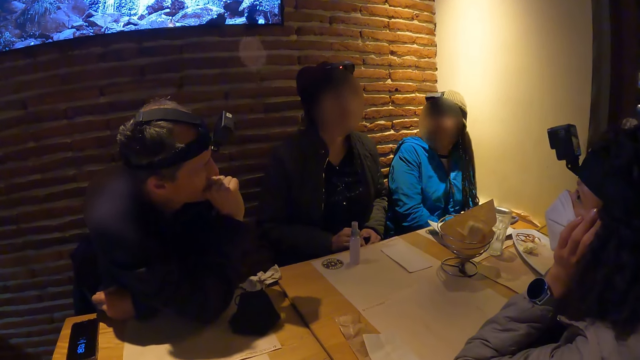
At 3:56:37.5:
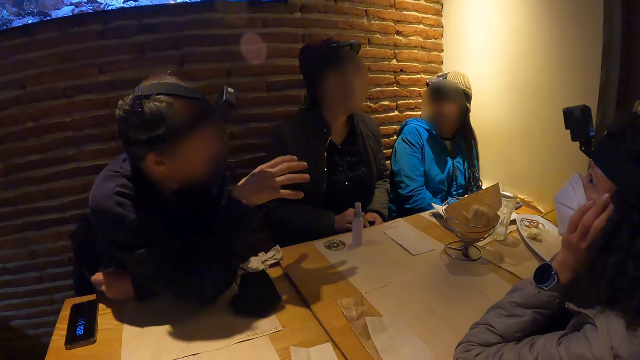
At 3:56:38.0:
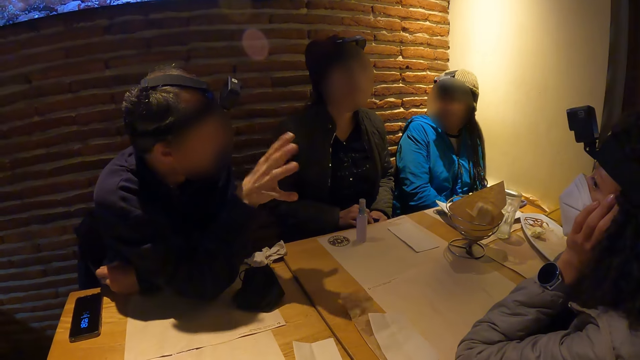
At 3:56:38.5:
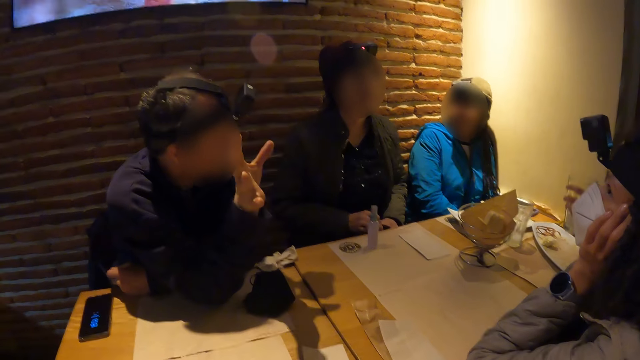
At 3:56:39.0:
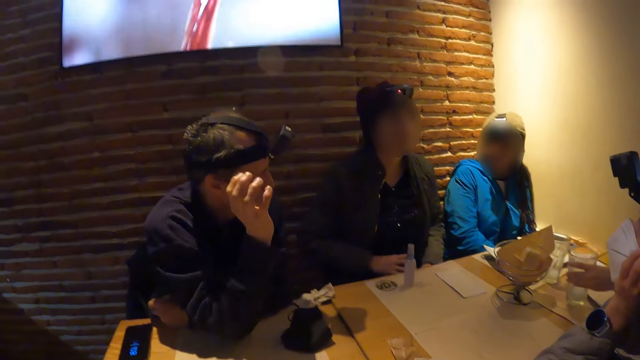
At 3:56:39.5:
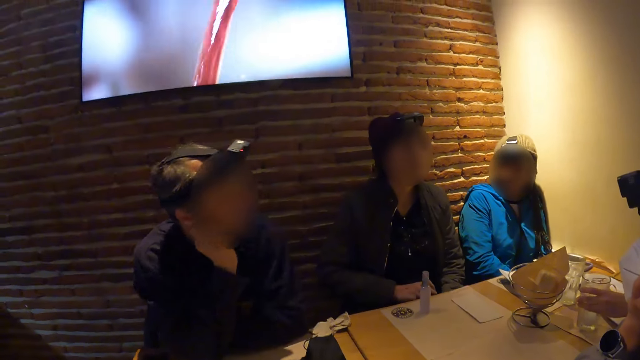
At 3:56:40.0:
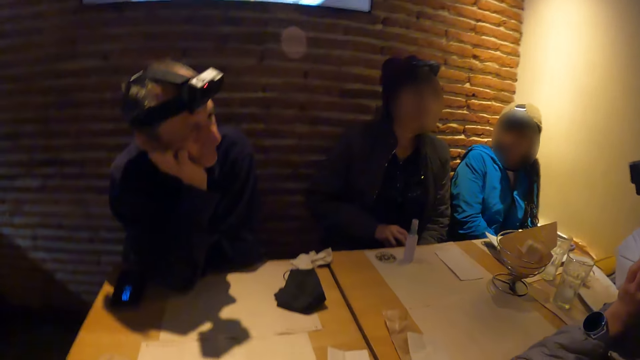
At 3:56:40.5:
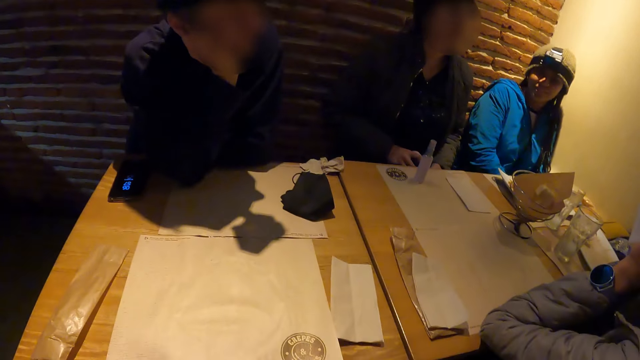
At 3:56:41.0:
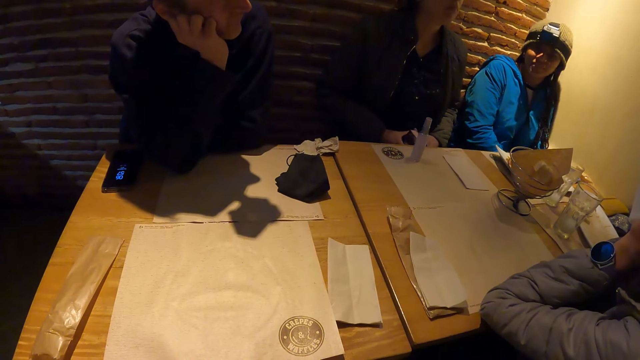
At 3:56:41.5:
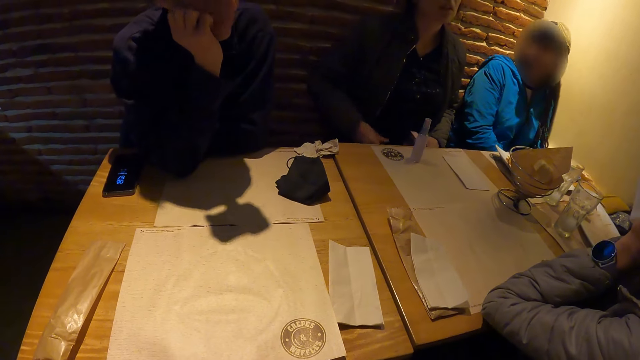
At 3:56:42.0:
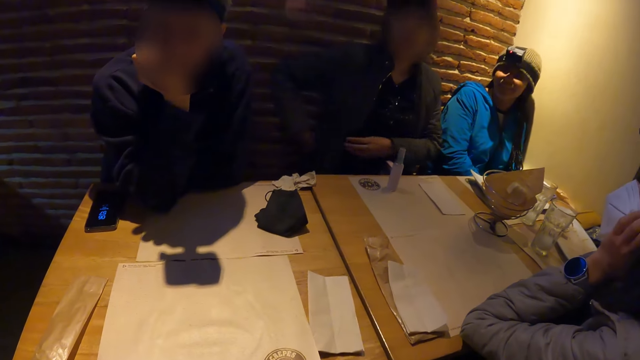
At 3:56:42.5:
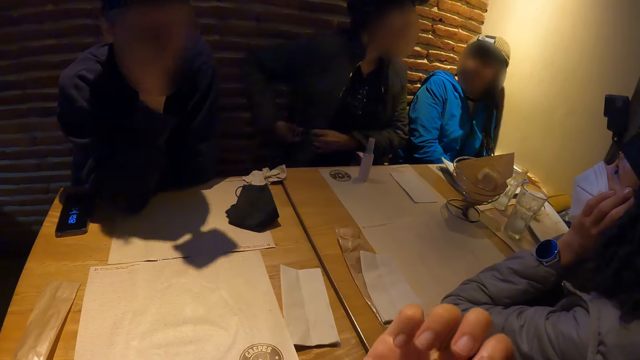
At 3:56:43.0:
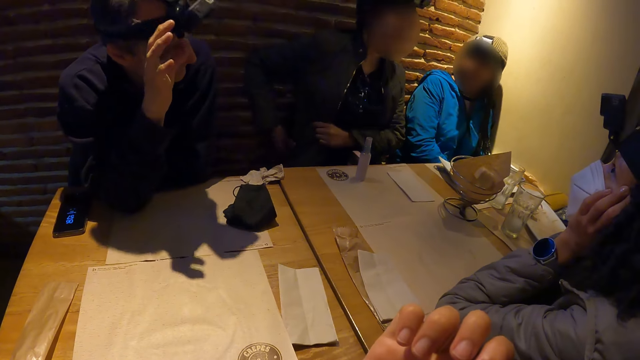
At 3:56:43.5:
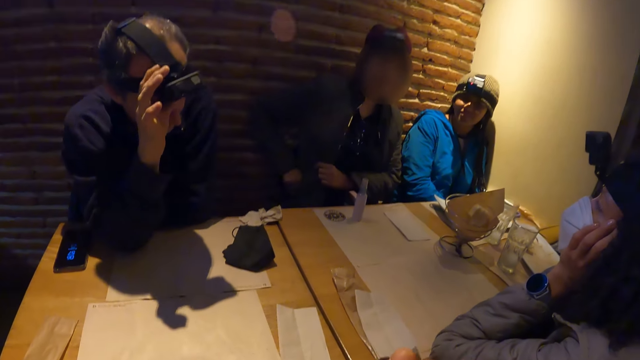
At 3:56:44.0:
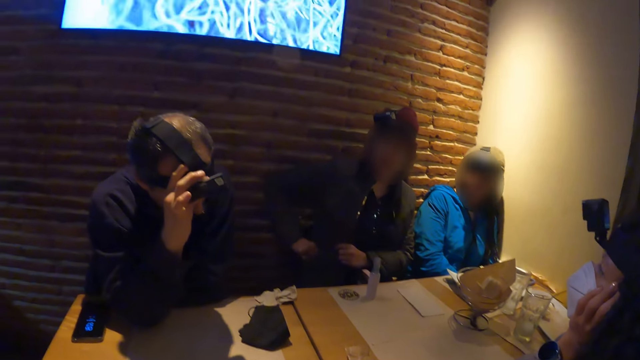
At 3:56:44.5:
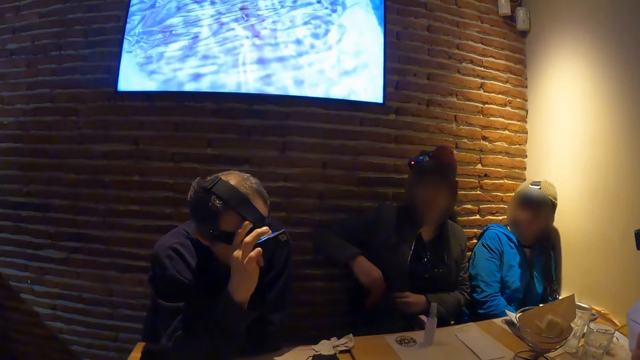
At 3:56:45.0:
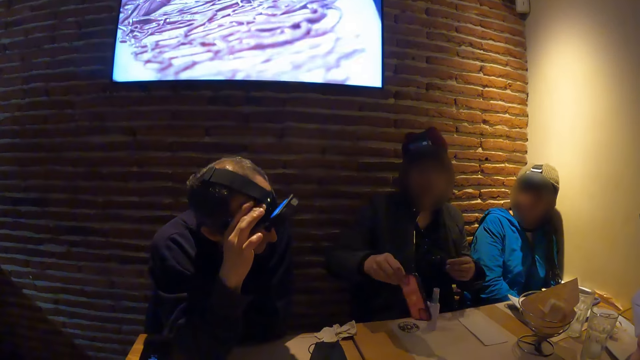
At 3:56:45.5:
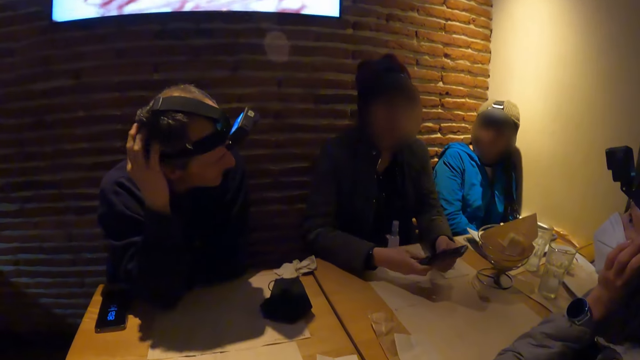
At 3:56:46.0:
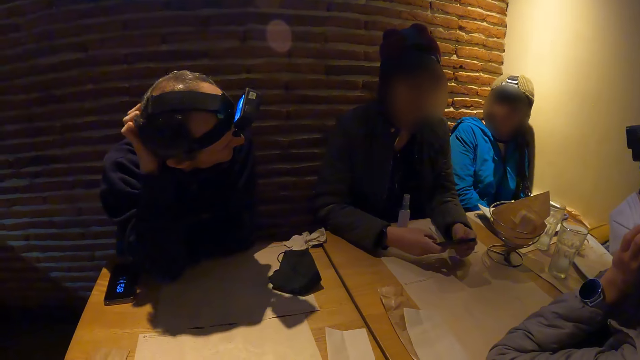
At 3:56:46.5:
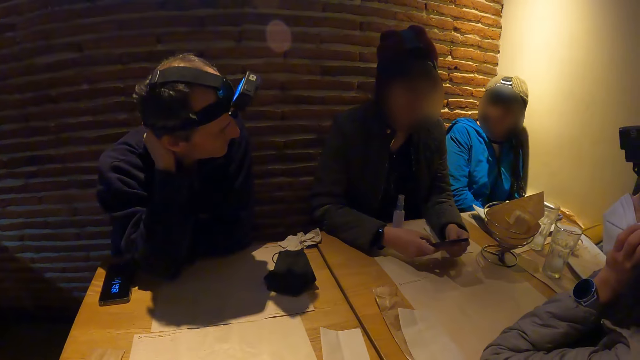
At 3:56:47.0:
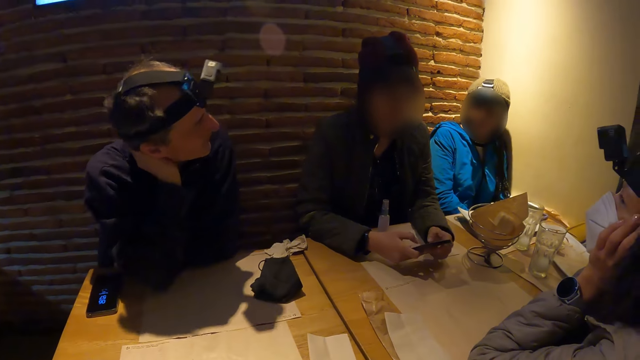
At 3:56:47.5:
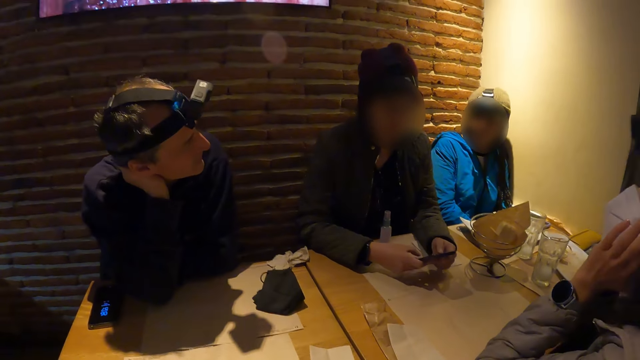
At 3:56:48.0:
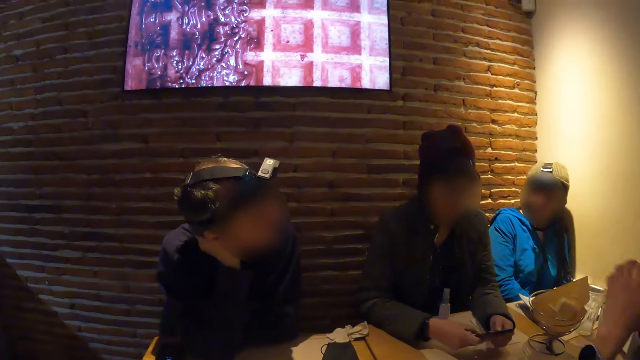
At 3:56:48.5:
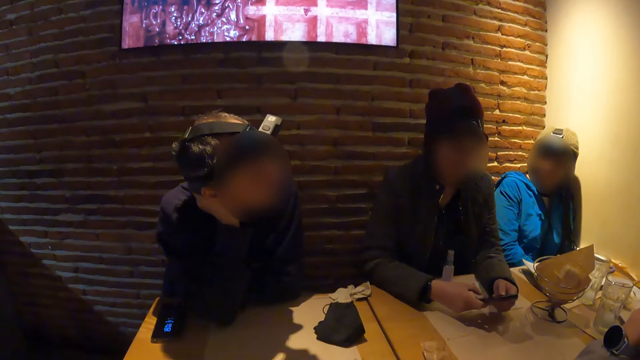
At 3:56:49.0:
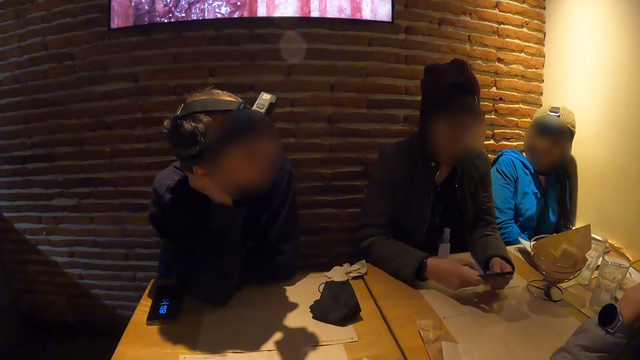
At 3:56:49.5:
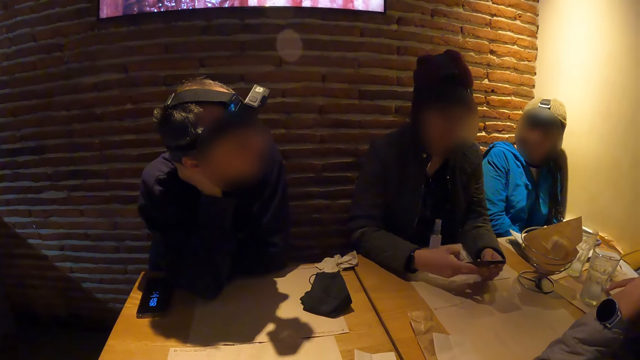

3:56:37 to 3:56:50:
The man places the glass of water in his left hand on the table. The woman removes a phone from her pocket with her right hand. She operates the phone in her hands with both hands.

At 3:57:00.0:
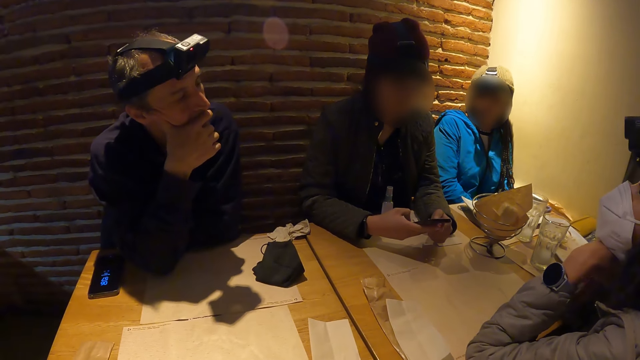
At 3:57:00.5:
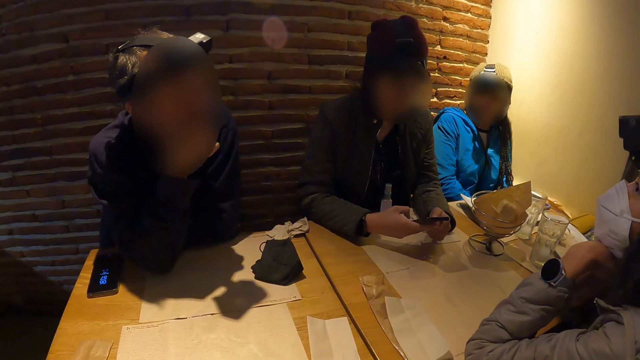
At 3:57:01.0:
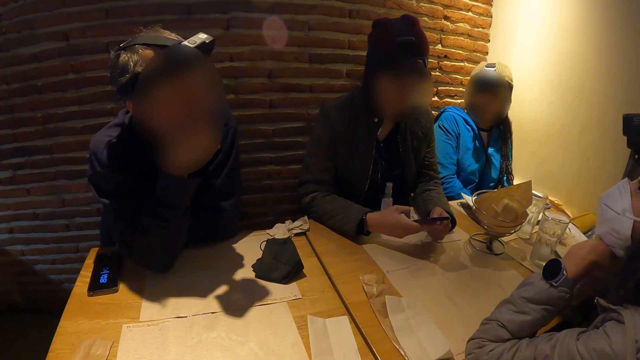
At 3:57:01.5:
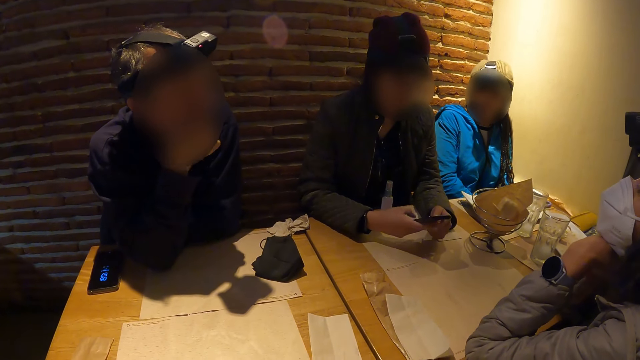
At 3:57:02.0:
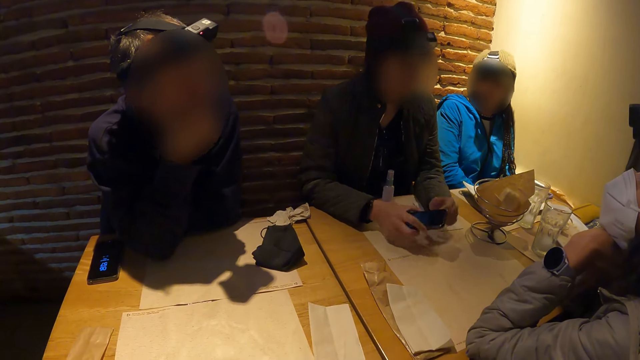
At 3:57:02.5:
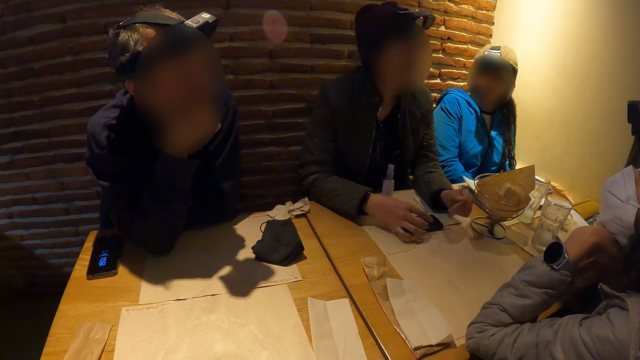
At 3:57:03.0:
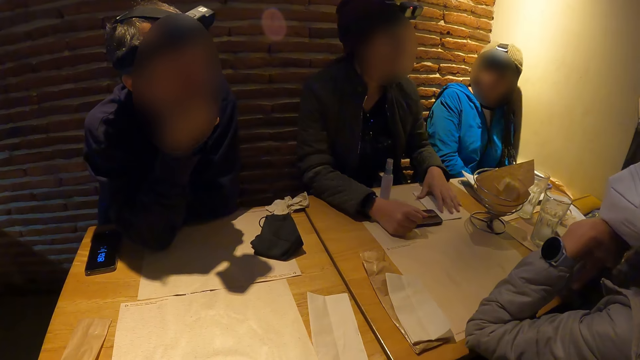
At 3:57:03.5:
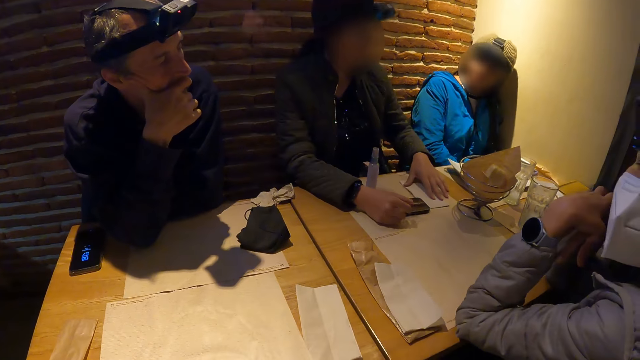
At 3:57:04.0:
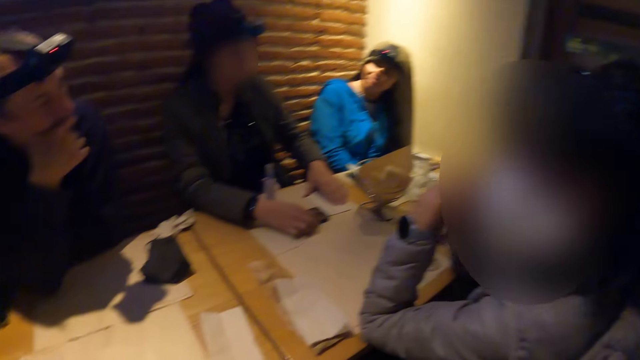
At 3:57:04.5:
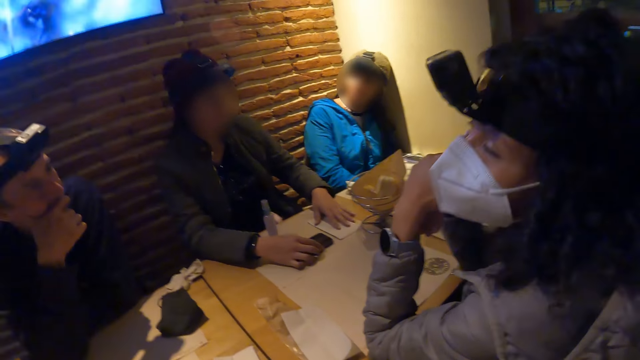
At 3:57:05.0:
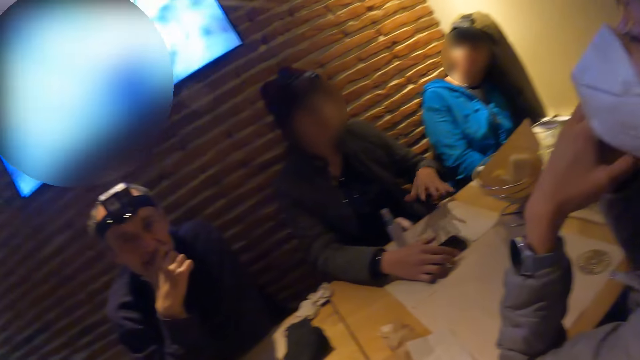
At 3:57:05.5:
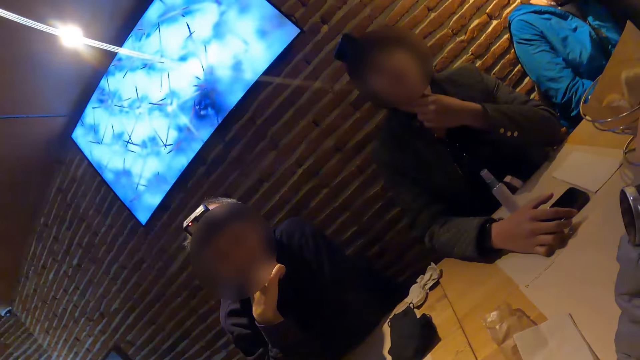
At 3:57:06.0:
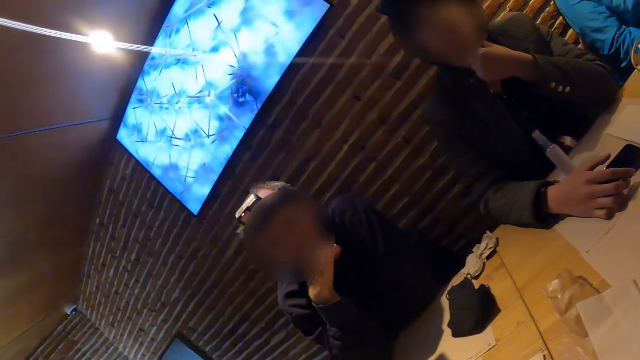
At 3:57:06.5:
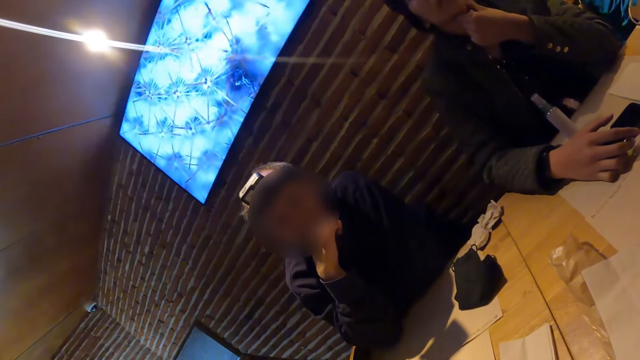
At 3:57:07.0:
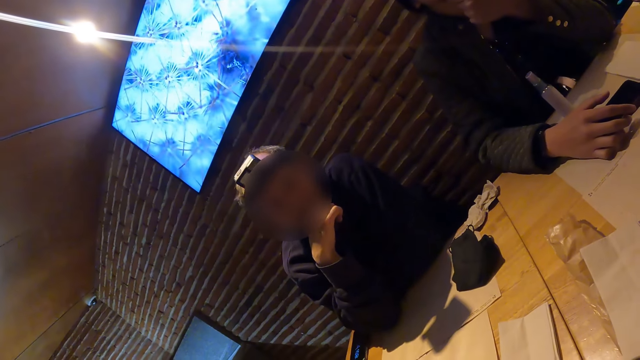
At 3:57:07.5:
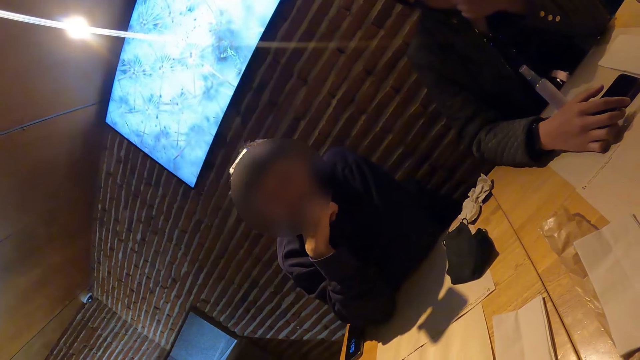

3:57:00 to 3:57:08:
The woman places the phone on the table with her right hand. She adjusts a paper on the table with her left hand.
